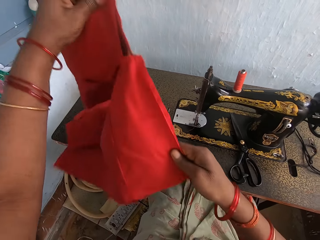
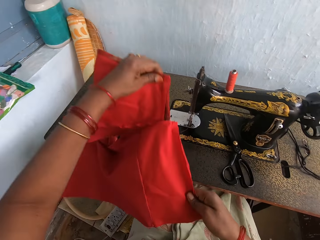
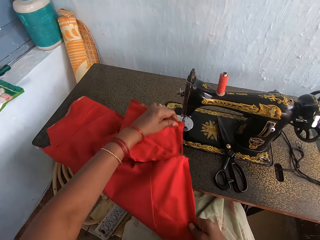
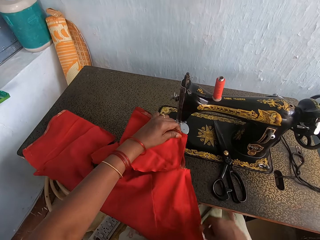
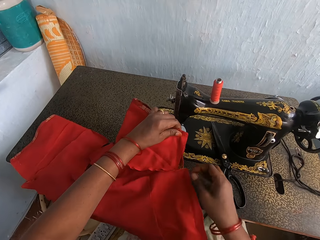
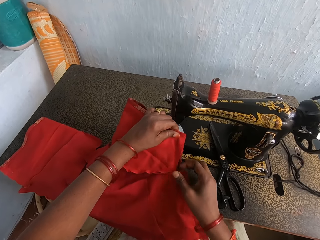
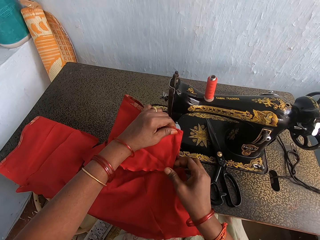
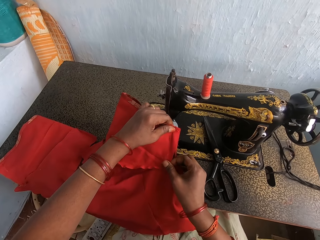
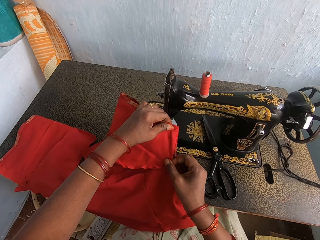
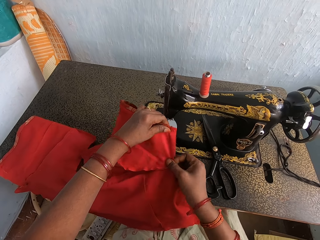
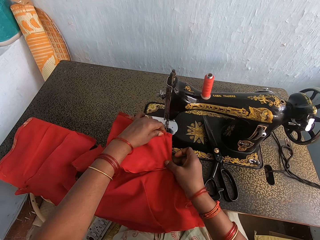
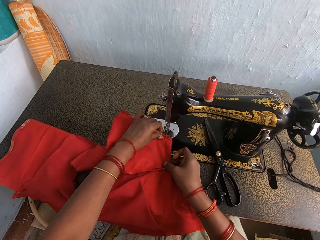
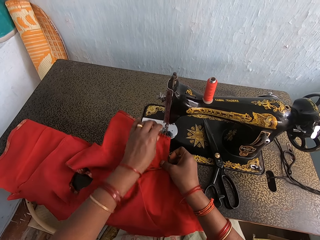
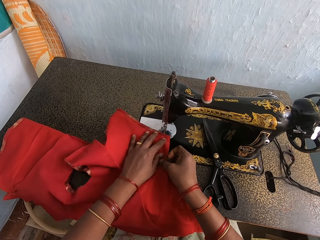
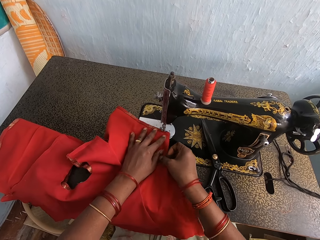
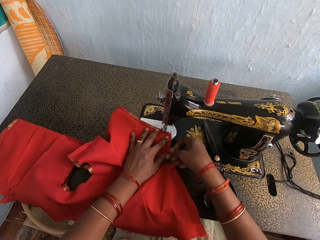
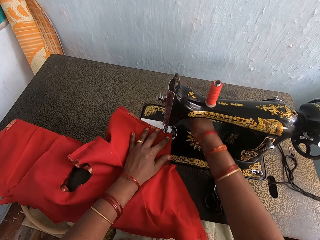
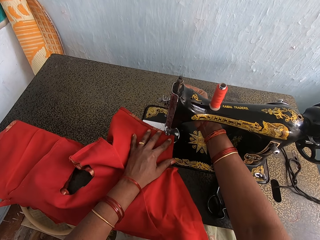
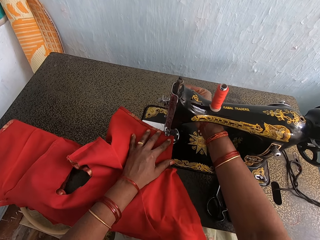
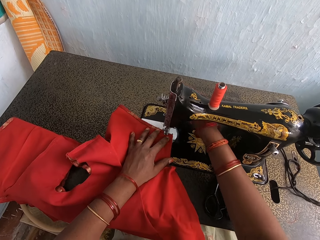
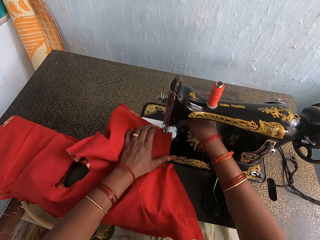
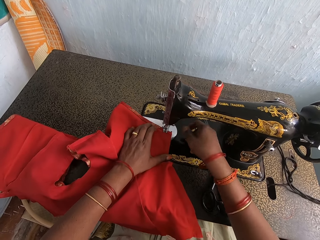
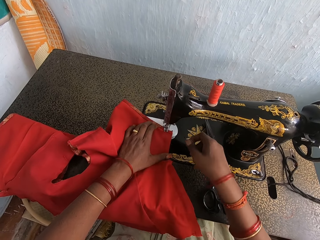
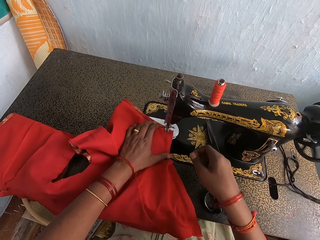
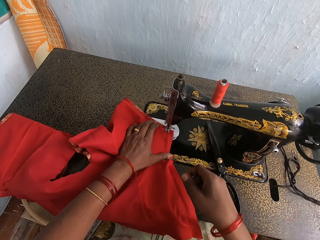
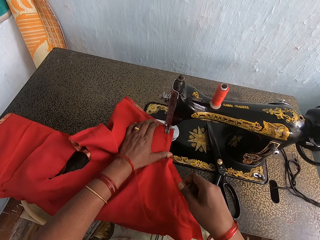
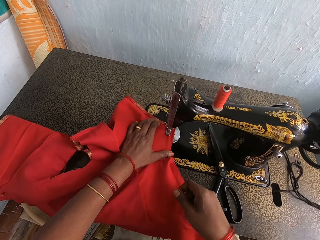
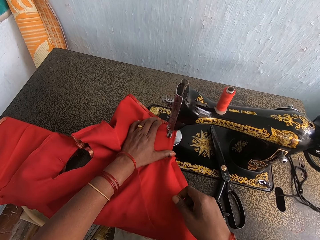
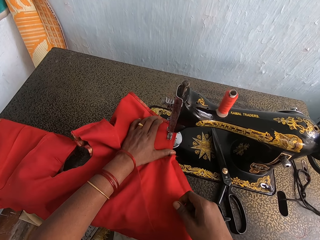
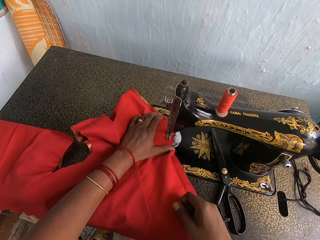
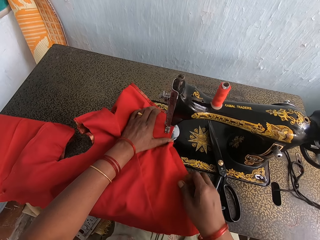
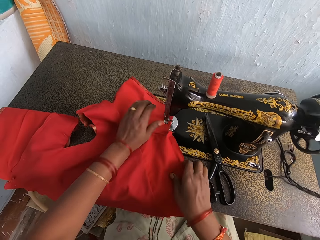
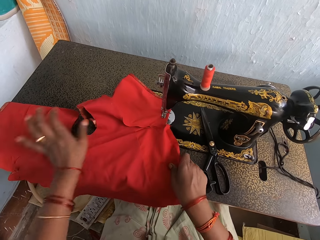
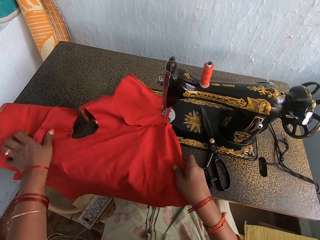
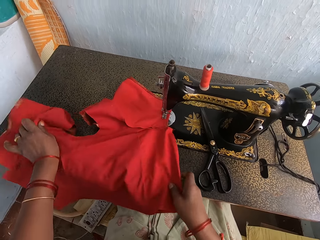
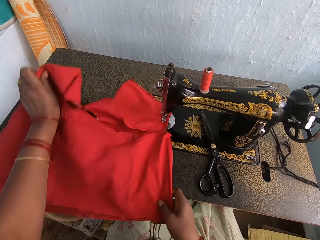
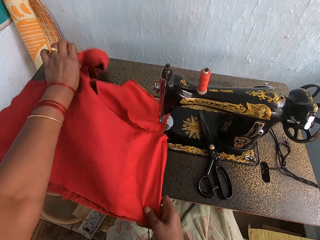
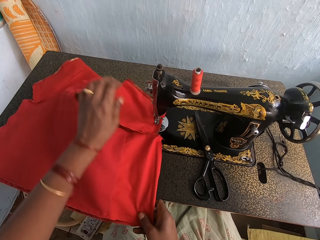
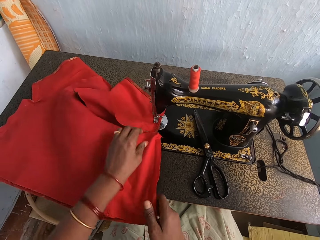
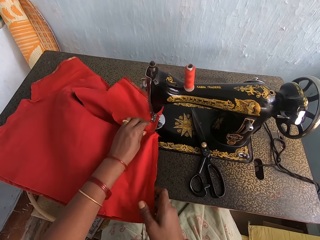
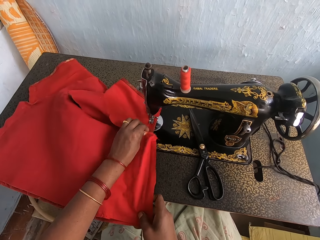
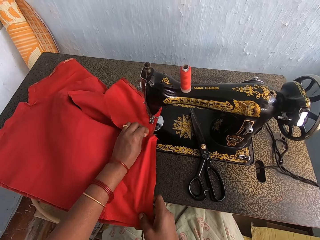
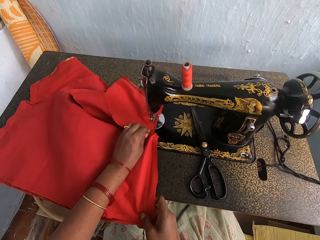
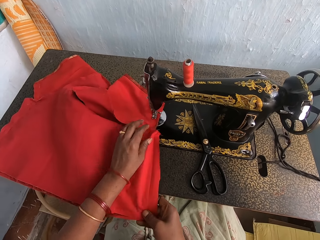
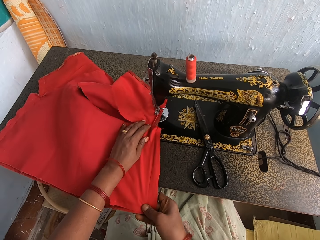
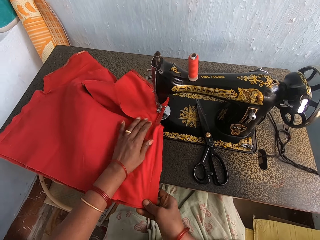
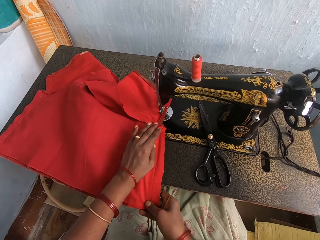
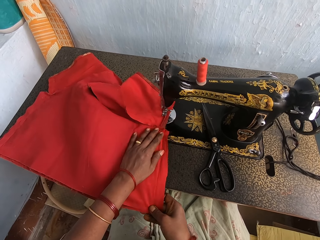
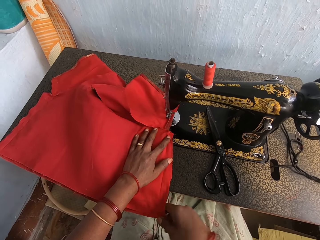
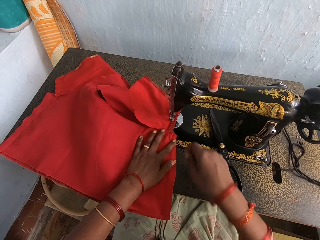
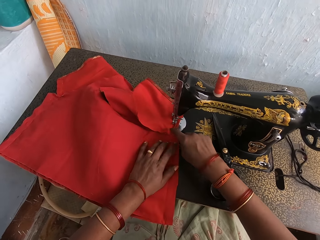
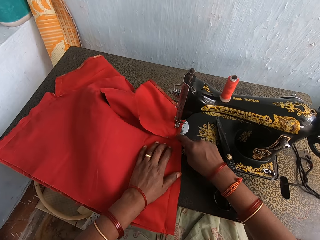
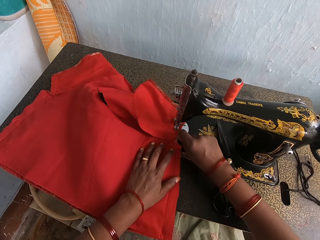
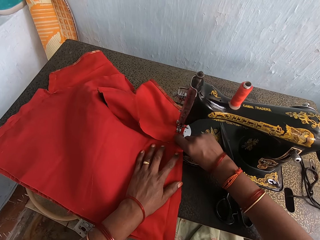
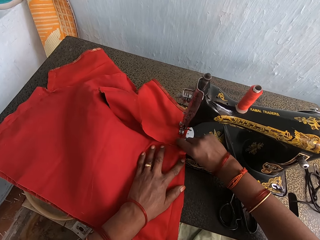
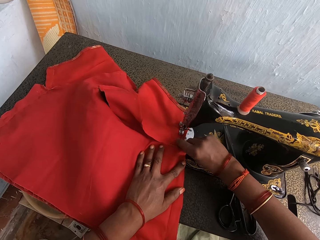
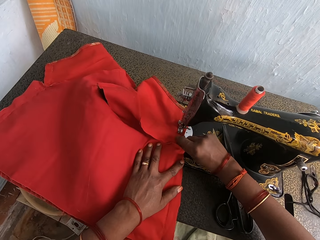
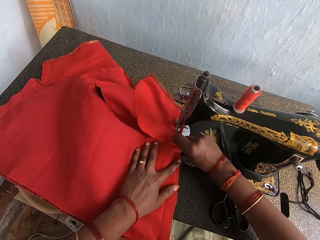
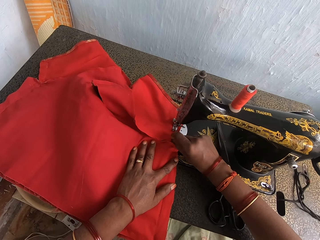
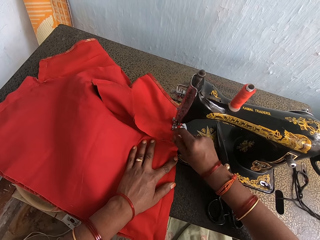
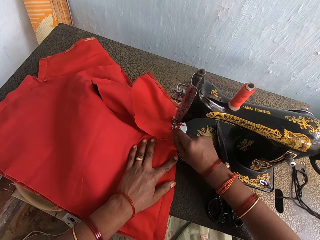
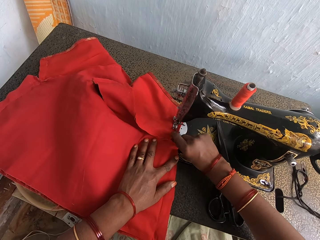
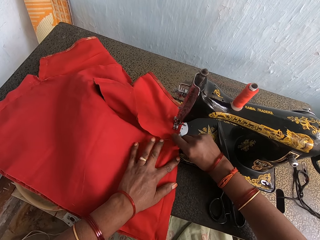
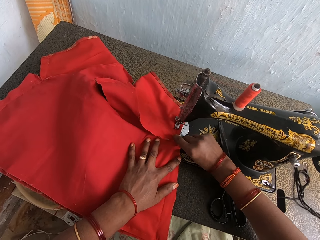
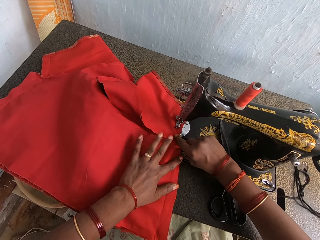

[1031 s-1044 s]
The camera wearer spreads a cloth on the sewing machine. They place the cloth on the sewing machine table. They operate the sewing machine. They press the presser bar lifter. They sew the cloth with the sewing machine. They adjust the cloth. They straighten the cloth. They straighten the cloth again.

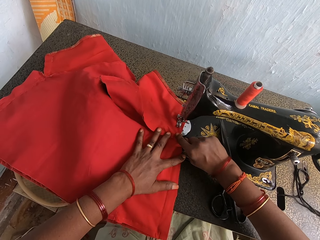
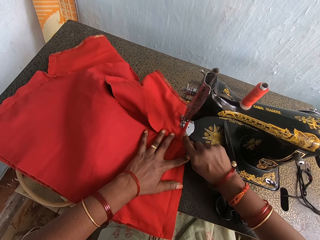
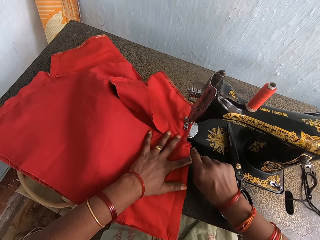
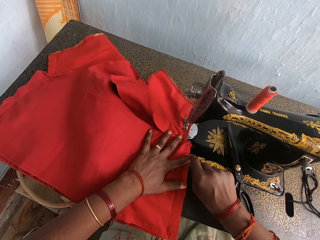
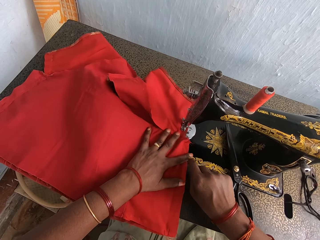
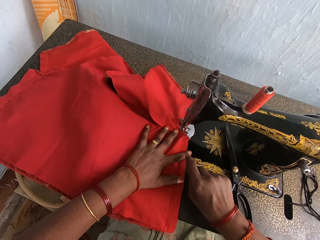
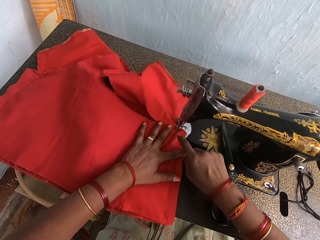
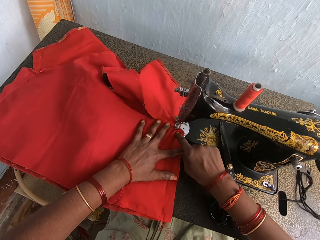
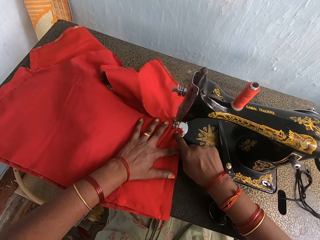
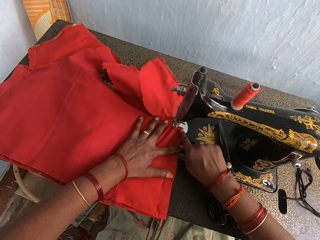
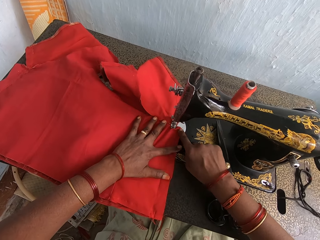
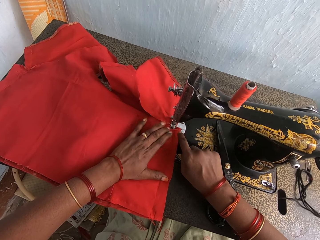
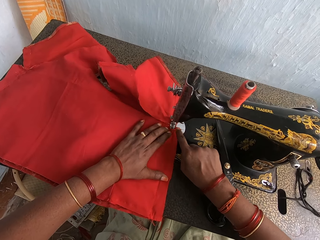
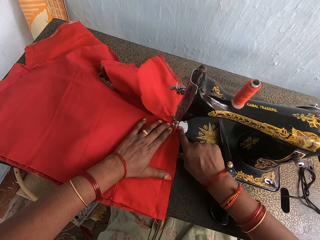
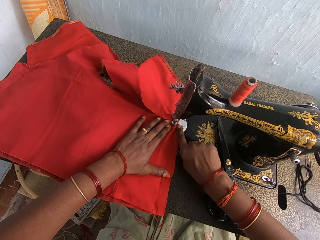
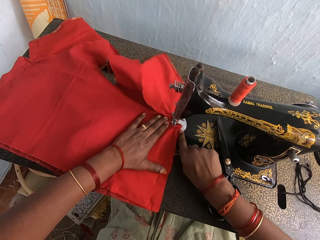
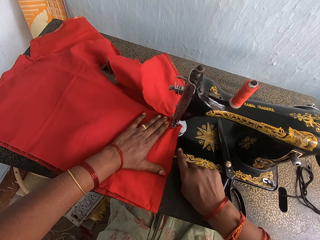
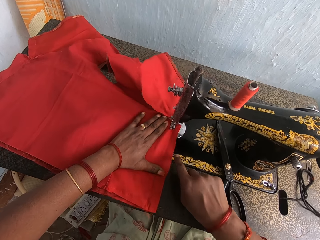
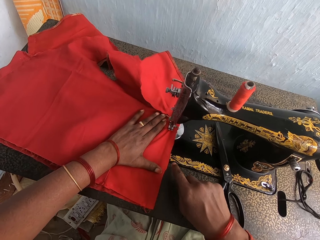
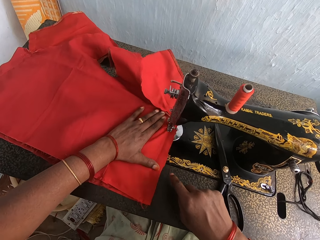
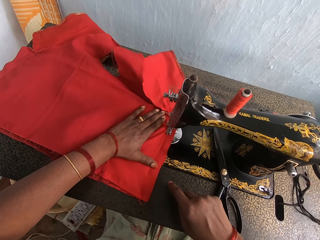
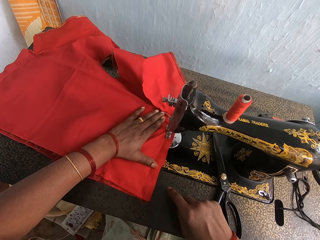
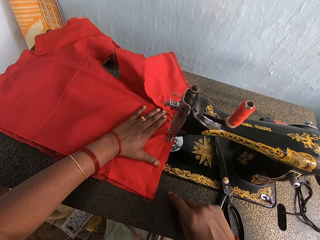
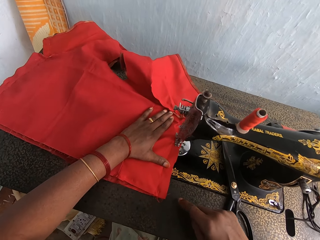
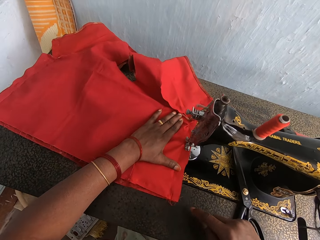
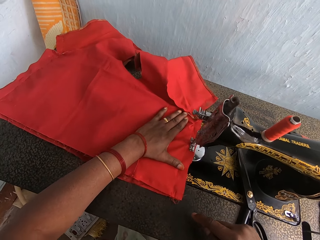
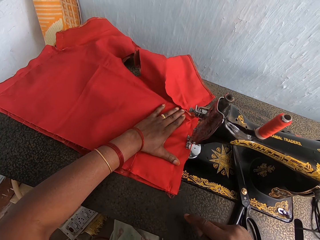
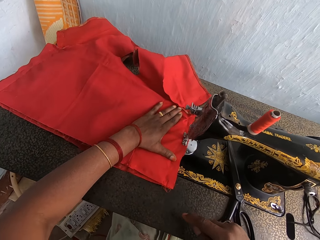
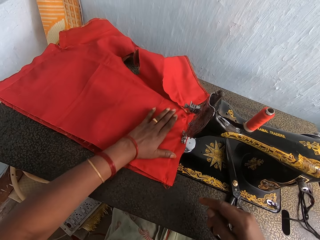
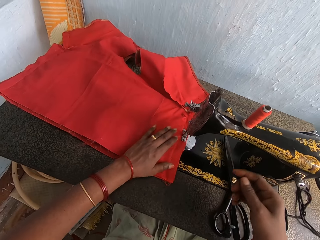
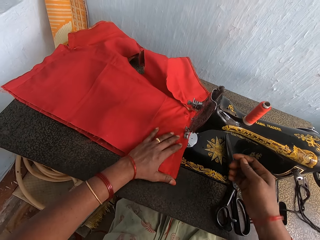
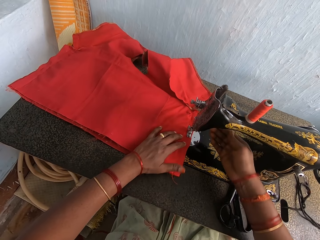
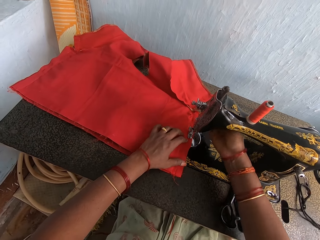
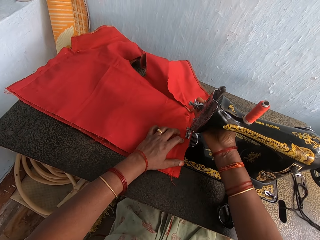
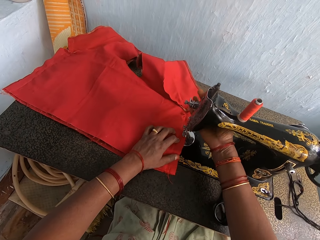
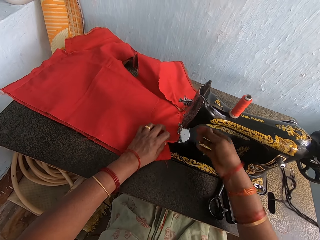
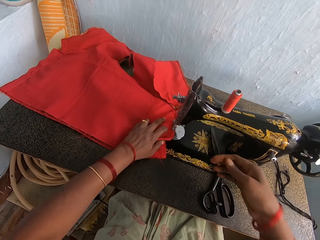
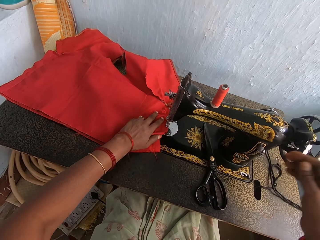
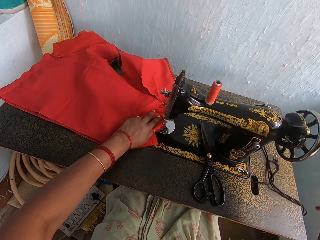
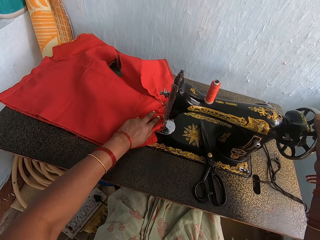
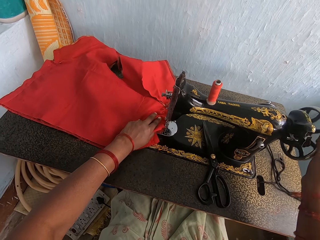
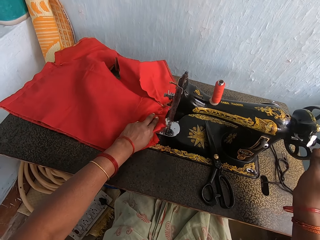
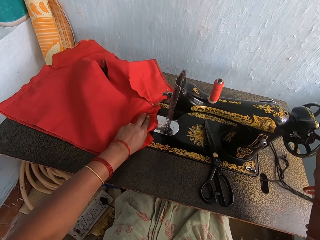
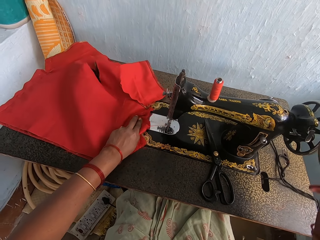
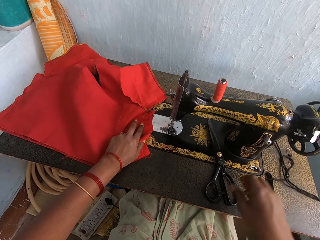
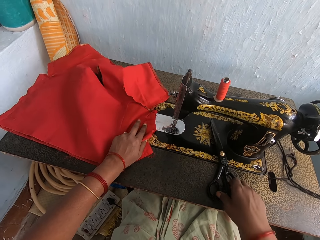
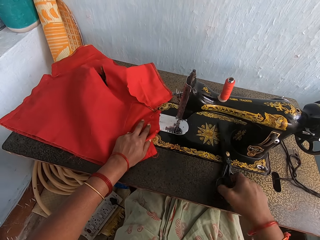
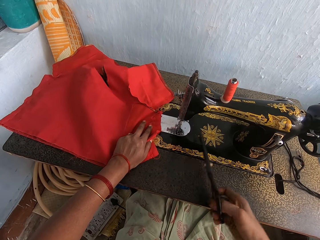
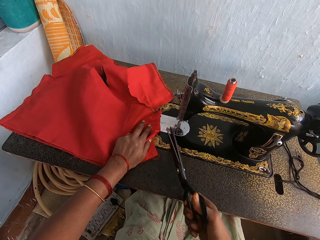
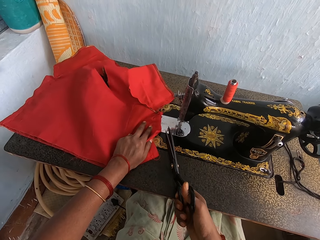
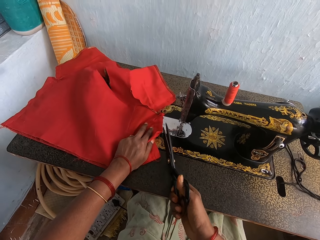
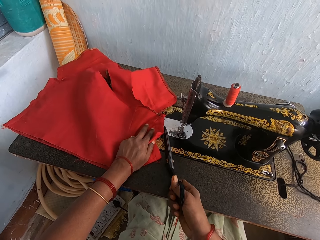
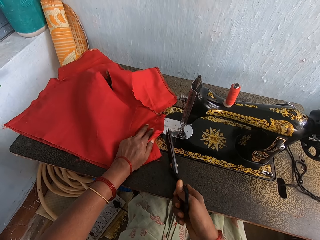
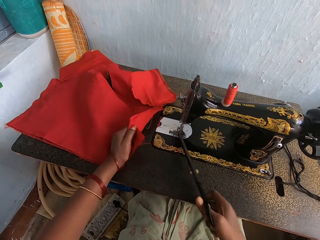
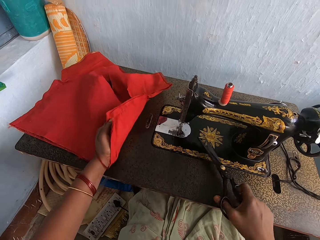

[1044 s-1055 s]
The camera wearer sews the cloth with the sewing machine. They sew the cloth with the sewing machine again. They press the presser bar lifter. They operate the sewing machine. They pull the cloth. They turn the balance wheel. They move the cloth on the sewing machine. They pick up scissors. They cut the thread with the scissors.
